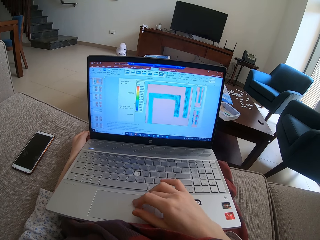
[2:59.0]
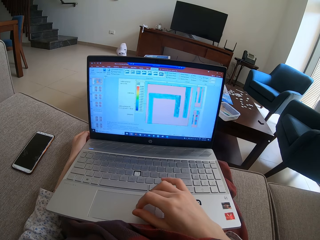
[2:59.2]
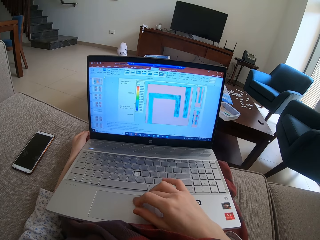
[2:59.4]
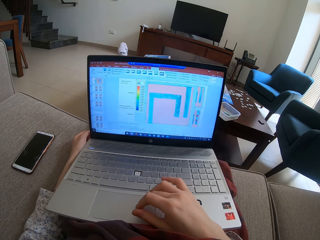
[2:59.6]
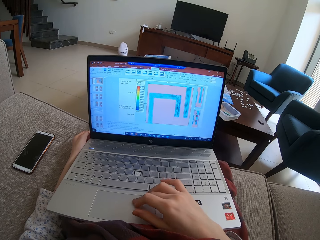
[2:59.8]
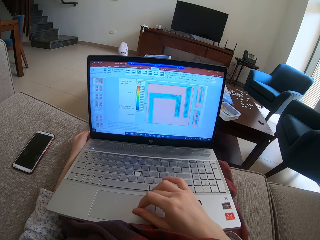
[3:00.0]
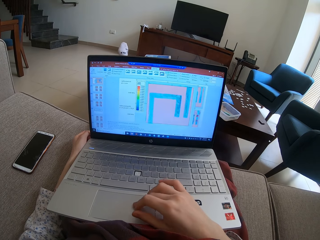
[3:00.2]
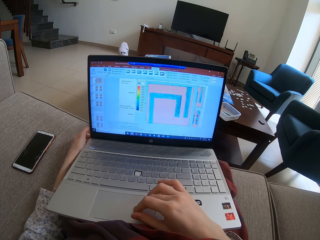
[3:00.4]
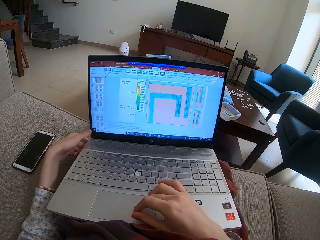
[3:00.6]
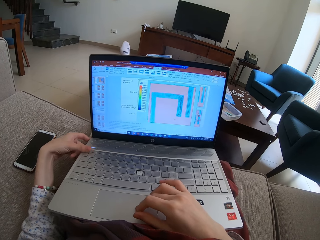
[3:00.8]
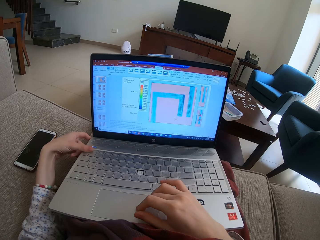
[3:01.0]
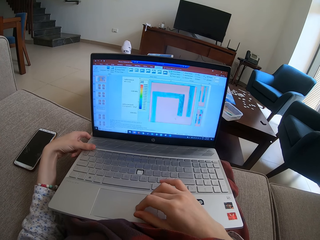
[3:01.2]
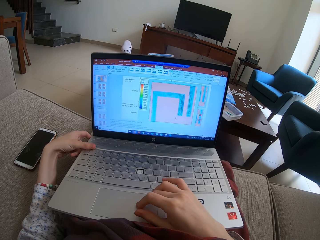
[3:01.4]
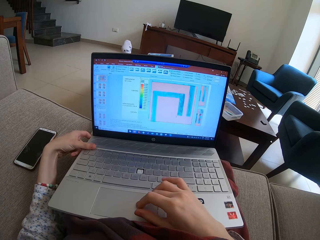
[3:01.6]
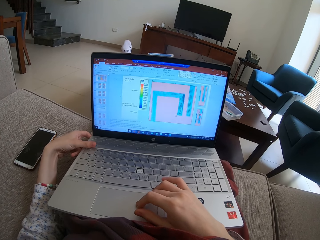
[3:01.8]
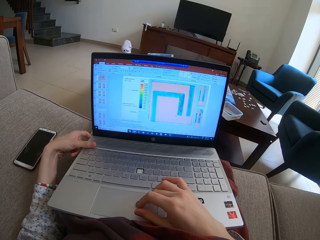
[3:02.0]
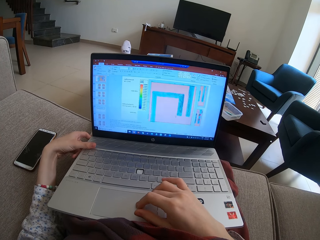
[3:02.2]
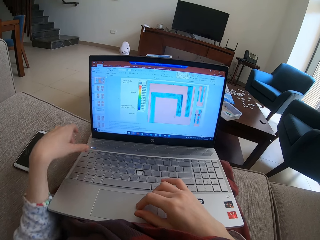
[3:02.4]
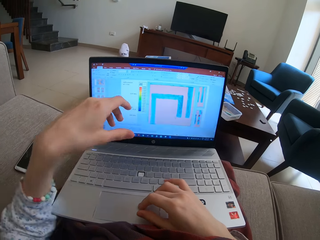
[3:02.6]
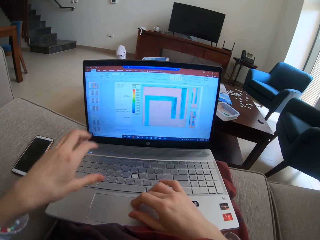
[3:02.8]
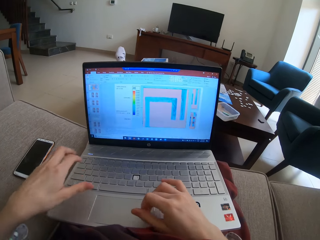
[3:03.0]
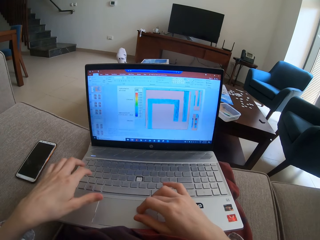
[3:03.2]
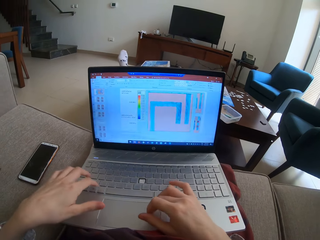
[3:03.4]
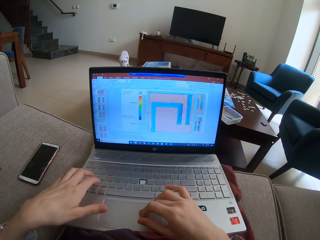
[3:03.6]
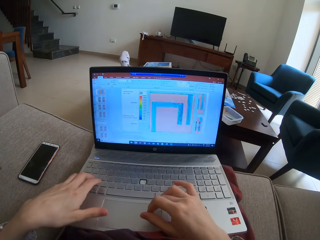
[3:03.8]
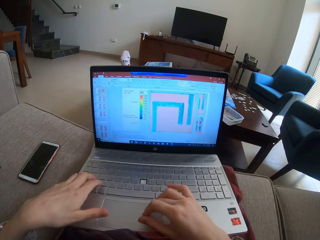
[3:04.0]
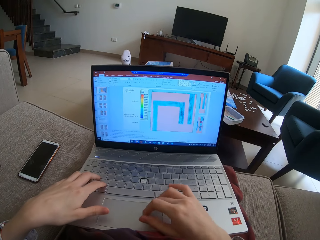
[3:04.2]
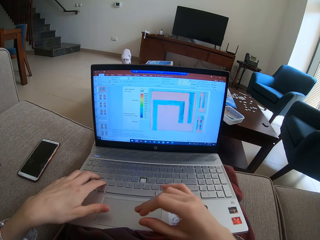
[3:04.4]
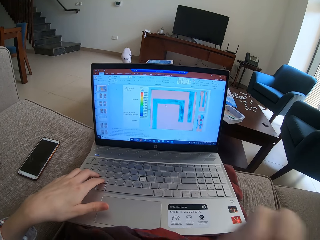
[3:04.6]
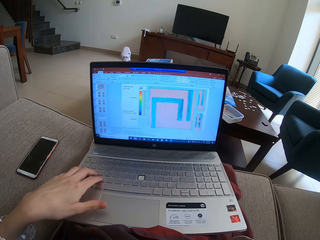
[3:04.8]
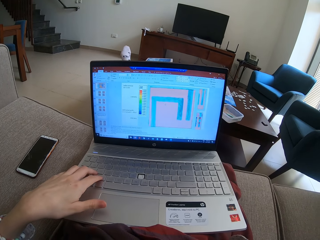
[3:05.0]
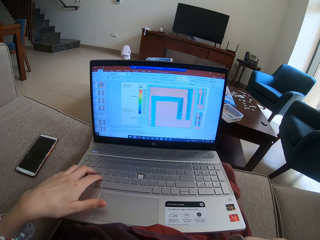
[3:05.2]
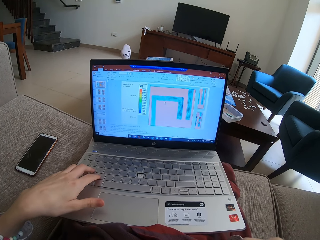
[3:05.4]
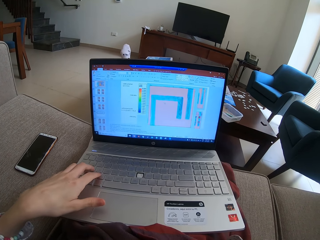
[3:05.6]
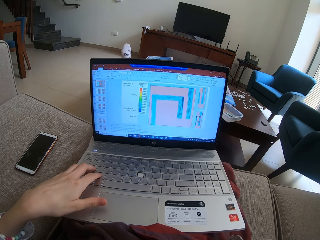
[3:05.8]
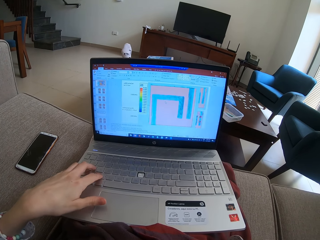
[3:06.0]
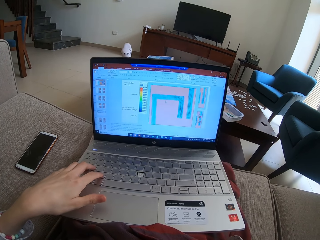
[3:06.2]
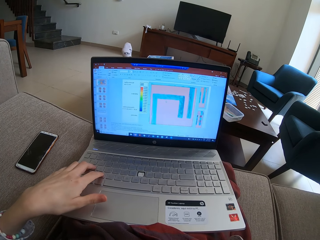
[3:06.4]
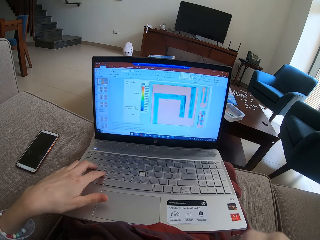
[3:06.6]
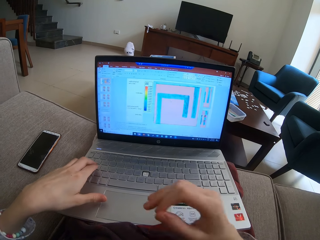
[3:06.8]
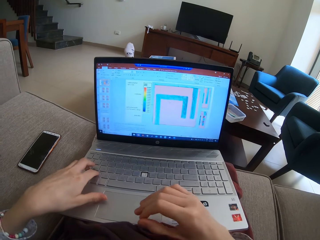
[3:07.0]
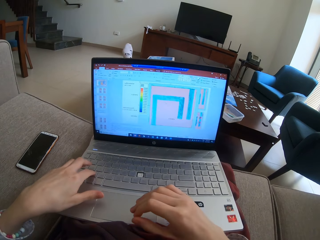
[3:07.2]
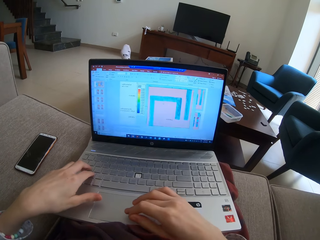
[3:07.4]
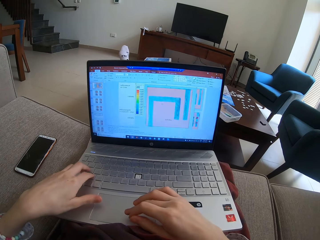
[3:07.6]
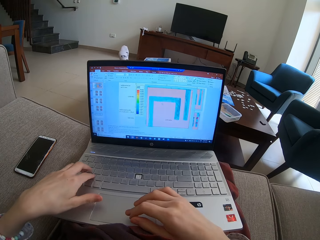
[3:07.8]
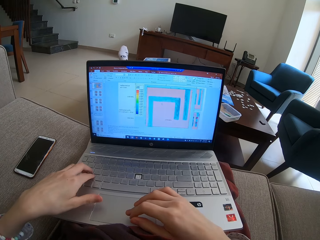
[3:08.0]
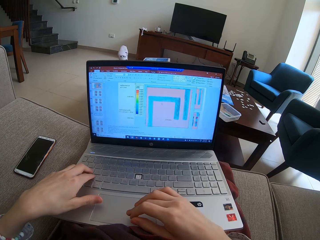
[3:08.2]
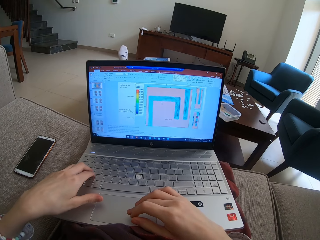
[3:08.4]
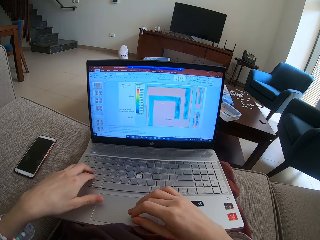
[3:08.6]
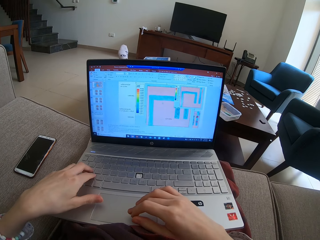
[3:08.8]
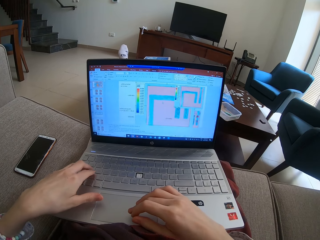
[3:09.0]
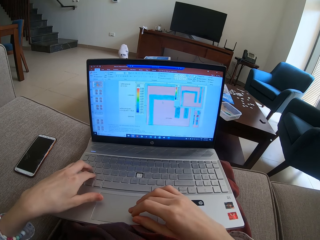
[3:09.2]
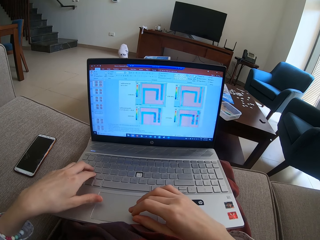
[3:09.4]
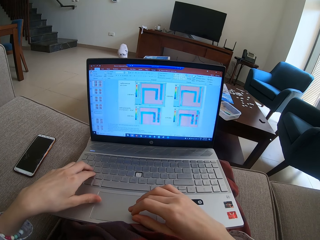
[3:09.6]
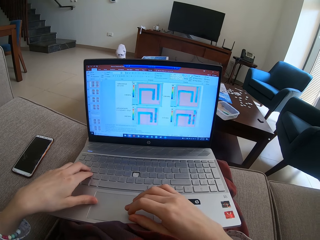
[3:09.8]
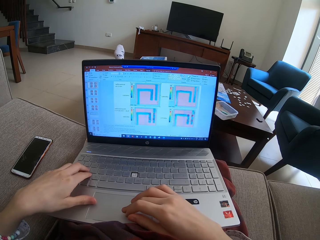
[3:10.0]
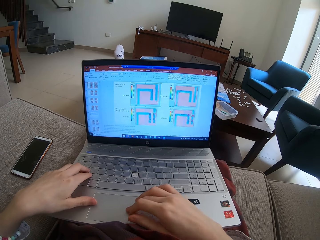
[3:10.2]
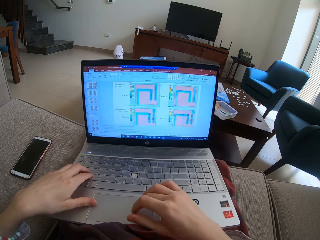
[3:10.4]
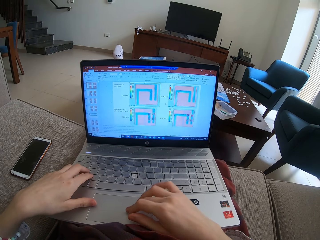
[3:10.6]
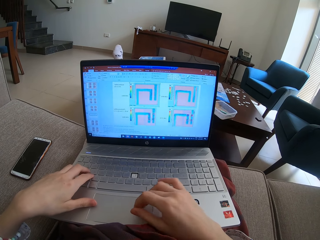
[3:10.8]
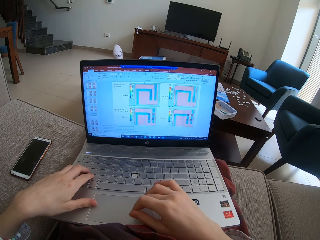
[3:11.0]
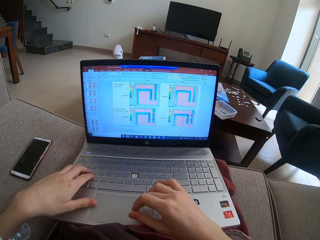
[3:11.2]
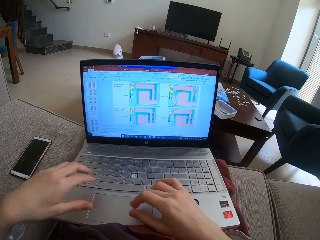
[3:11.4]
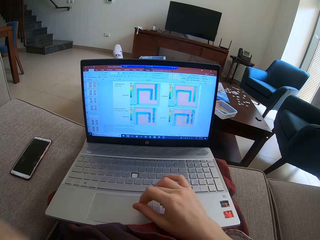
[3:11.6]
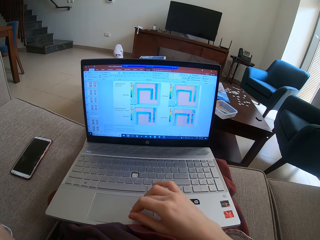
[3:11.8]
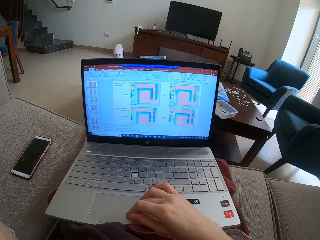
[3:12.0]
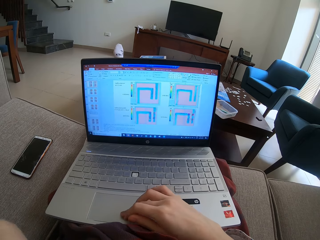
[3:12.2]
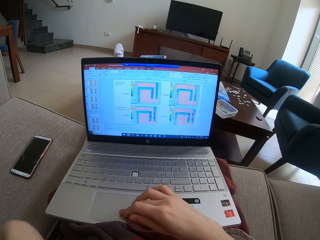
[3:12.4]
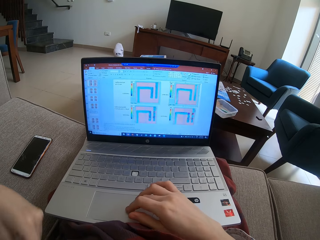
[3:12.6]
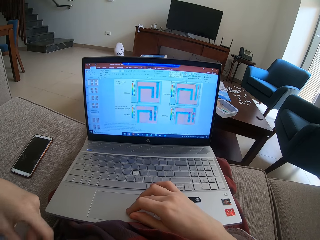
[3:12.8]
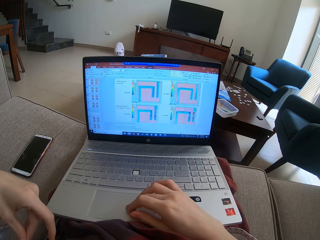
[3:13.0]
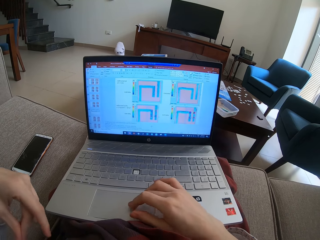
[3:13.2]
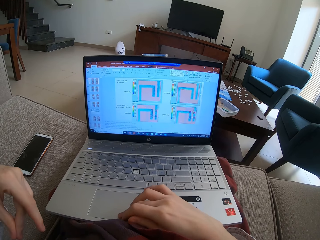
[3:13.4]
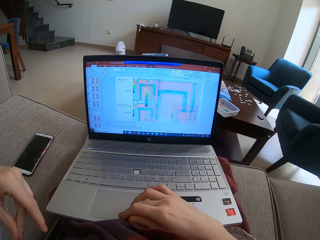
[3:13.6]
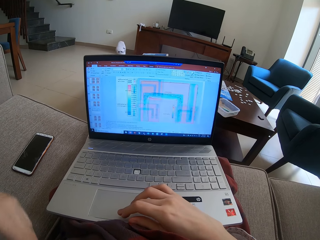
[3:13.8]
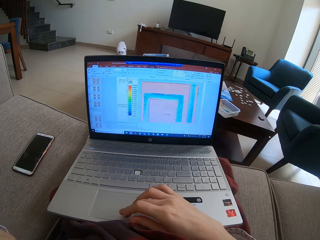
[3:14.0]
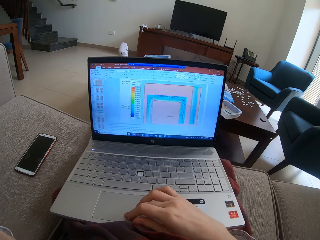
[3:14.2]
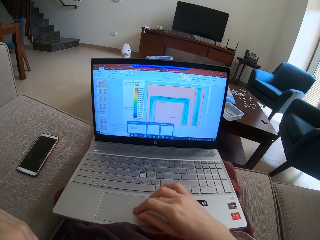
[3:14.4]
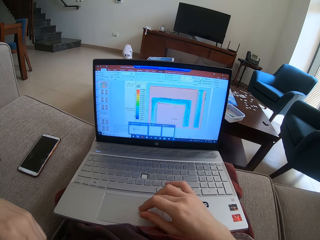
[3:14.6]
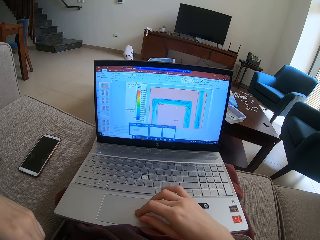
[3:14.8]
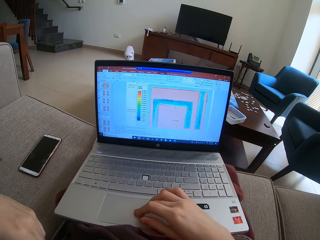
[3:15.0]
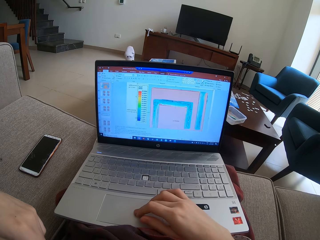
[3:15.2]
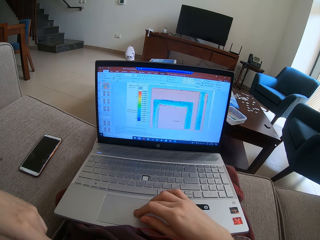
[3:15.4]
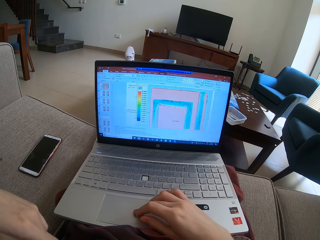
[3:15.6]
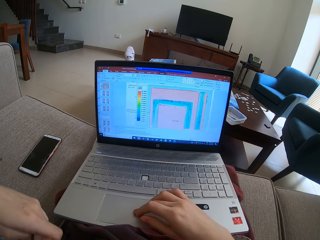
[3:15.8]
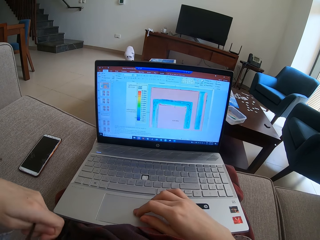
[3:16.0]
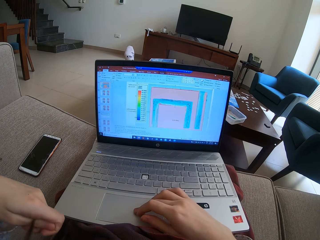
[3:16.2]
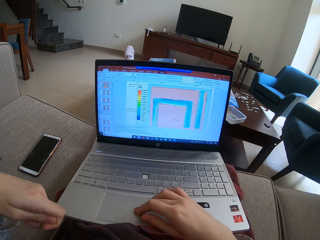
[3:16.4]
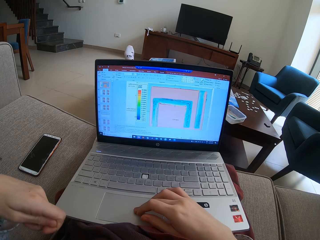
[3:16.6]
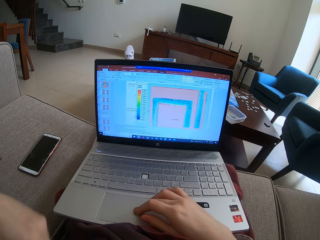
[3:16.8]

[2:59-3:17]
The camera wearer holds the laptop with the left hand. They operate the laptop with both hands. They remove the right hand from the laptop. They operate the laptop with the left hand. They operate the laptop with both hands. They click on the keyboard keys with the left hand. They scroll on the laptop on the table. They operate the laptop with the right hand.

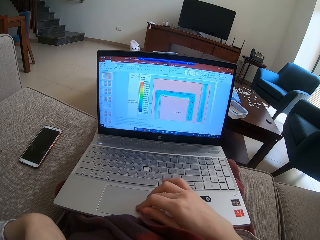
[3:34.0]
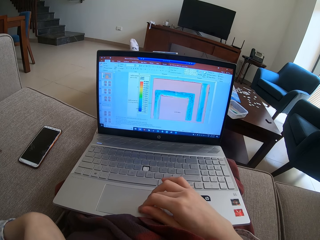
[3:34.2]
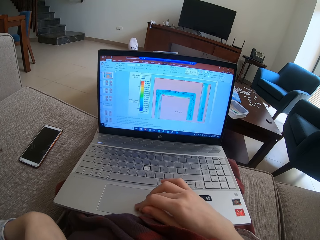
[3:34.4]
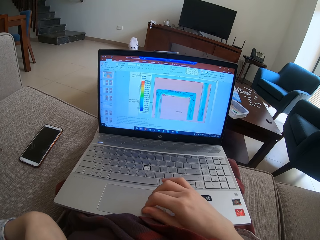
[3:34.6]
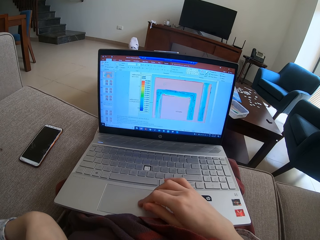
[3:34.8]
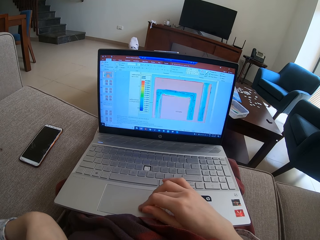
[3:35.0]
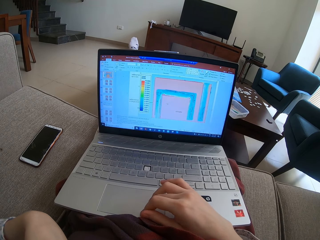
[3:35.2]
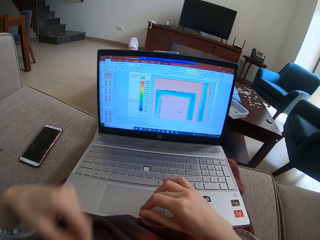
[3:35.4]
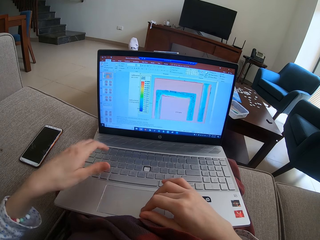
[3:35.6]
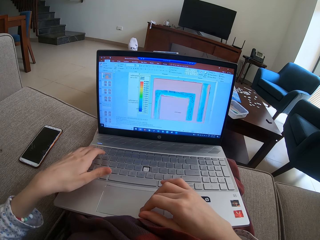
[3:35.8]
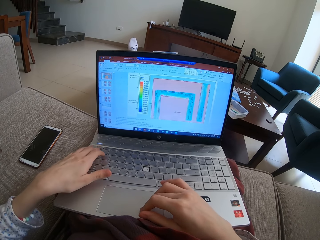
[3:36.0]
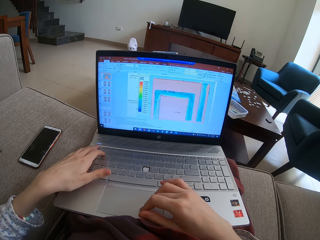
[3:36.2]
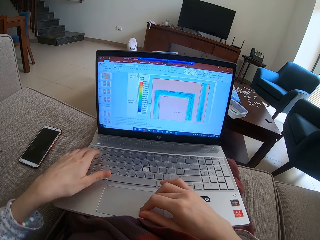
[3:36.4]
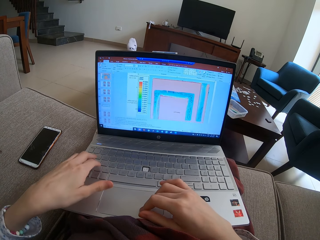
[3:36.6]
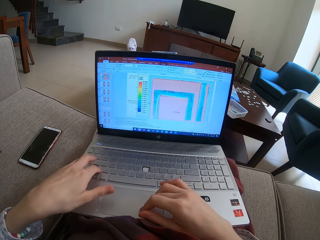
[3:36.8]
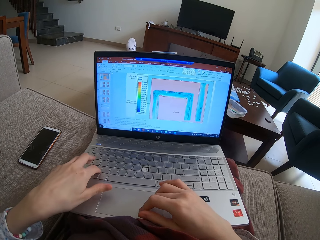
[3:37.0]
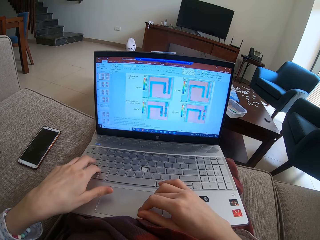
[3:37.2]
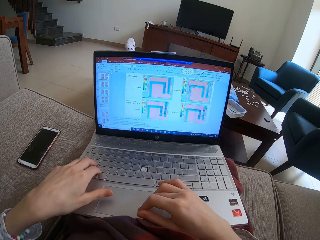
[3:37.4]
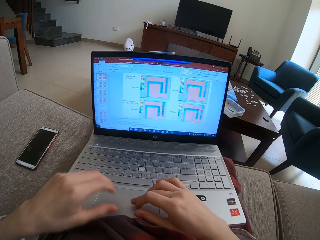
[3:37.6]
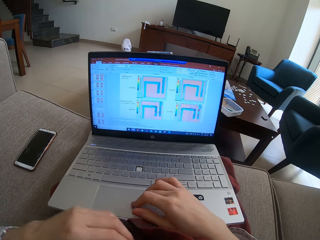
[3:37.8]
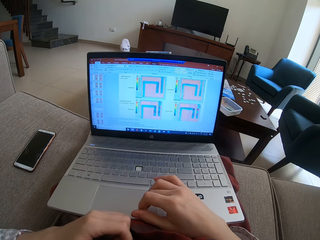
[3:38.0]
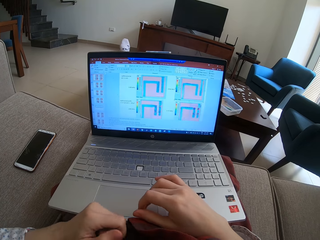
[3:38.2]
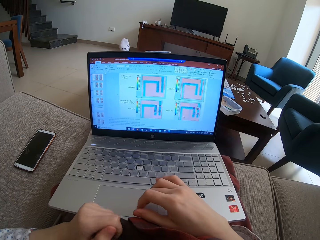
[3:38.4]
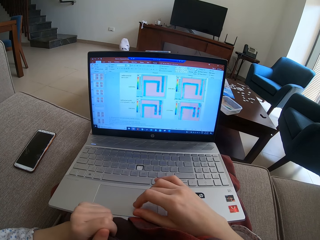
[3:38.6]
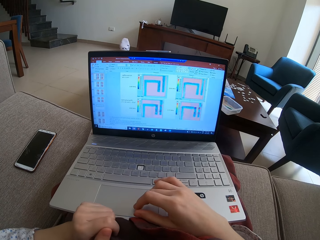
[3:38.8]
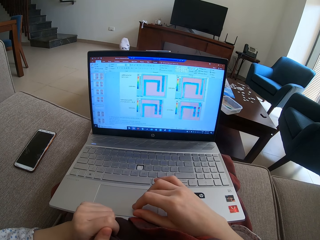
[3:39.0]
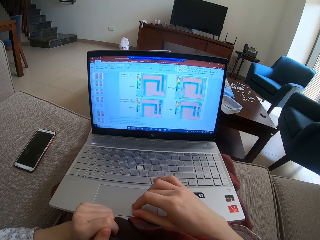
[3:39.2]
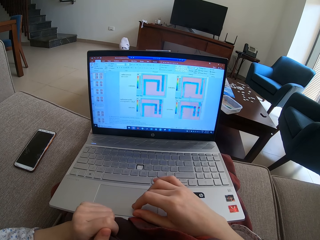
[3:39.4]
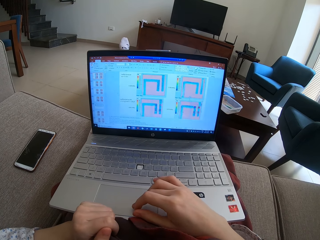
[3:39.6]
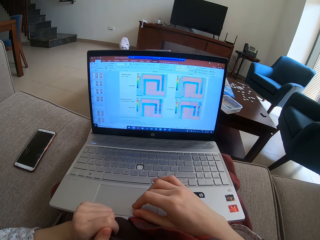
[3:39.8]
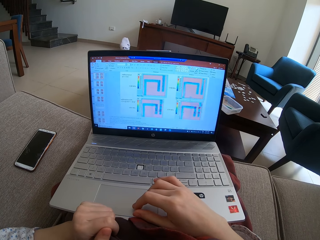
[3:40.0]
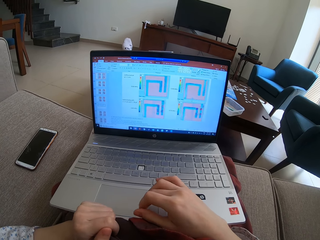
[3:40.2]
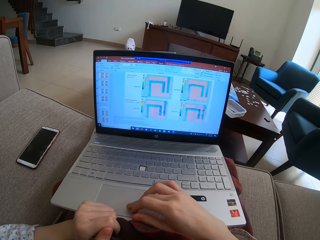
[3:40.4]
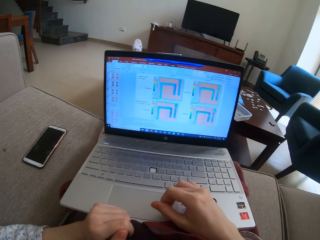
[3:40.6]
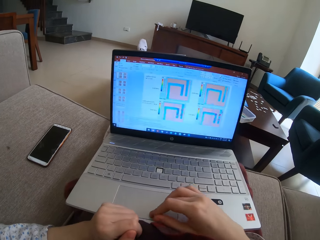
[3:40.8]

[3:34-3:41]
The camera wearer operates the laptop with both hands. They click on the keyboard keys with the left hand. They remove the left hand from the laptop. They operate the laptop. They scroll on the laptop on the table.
